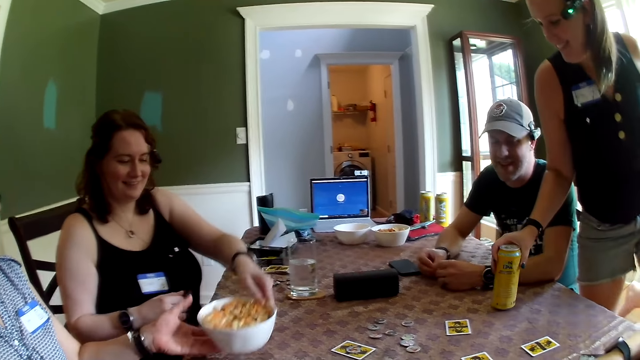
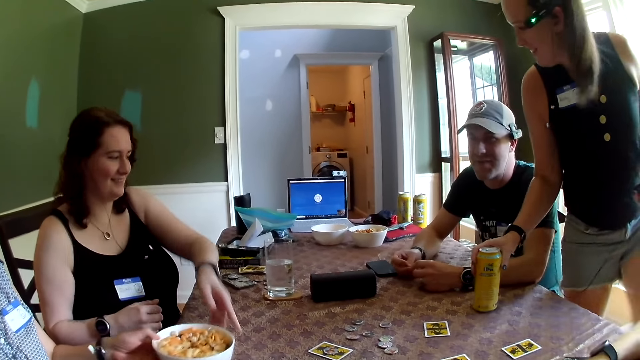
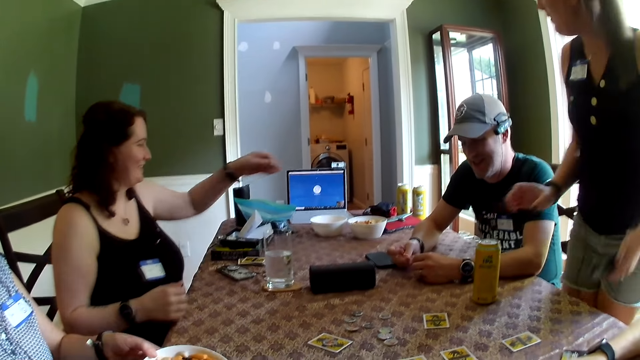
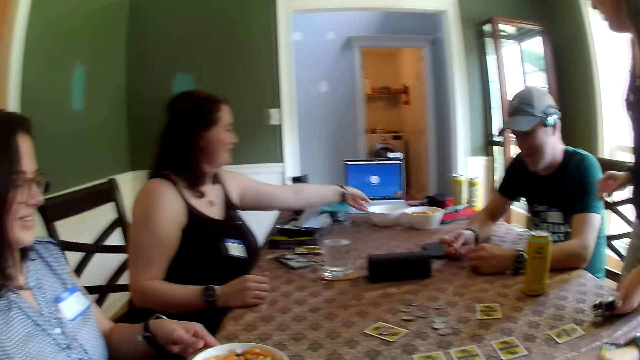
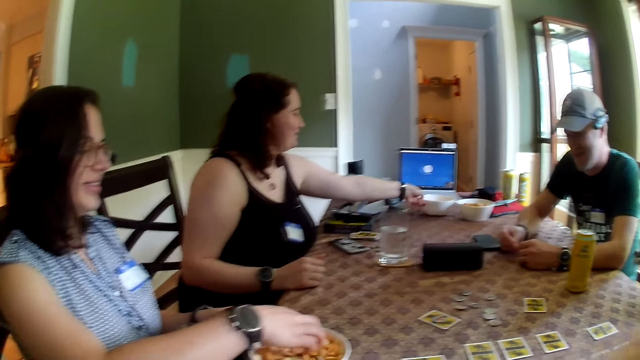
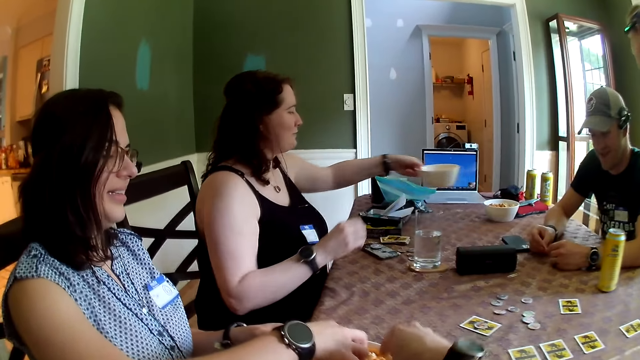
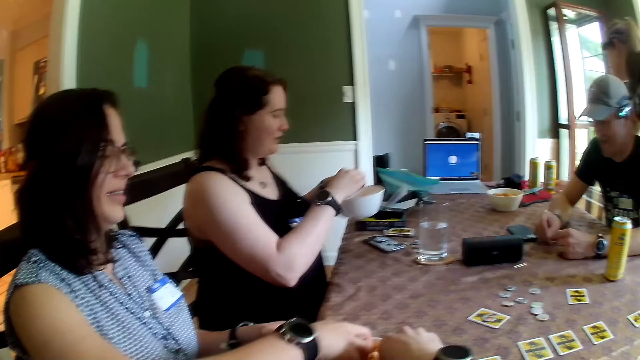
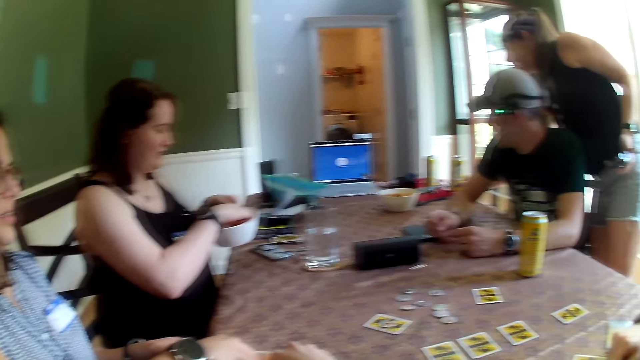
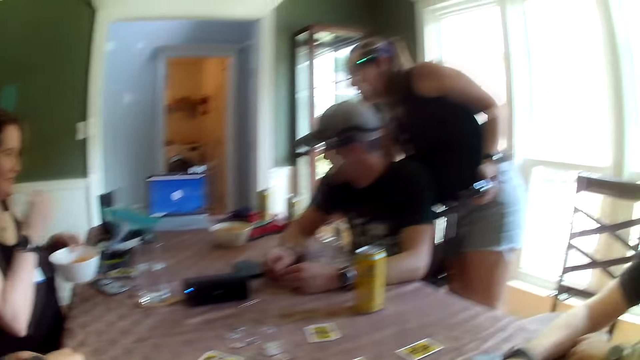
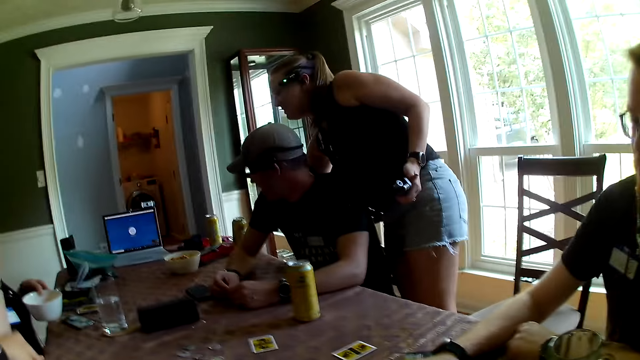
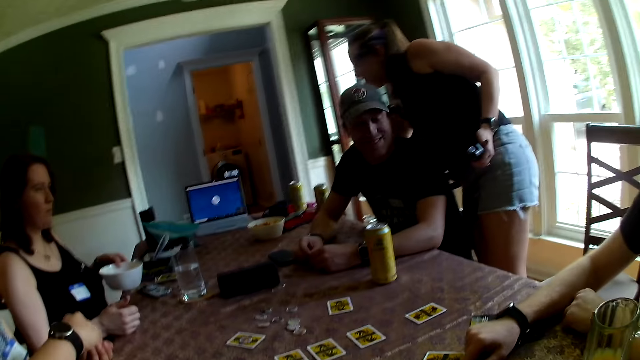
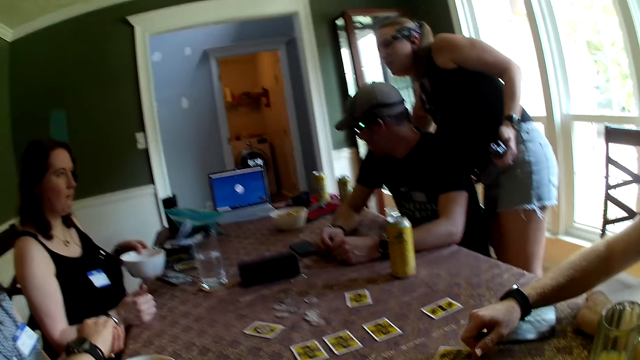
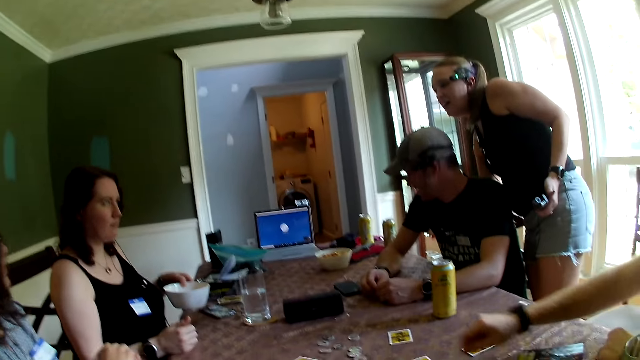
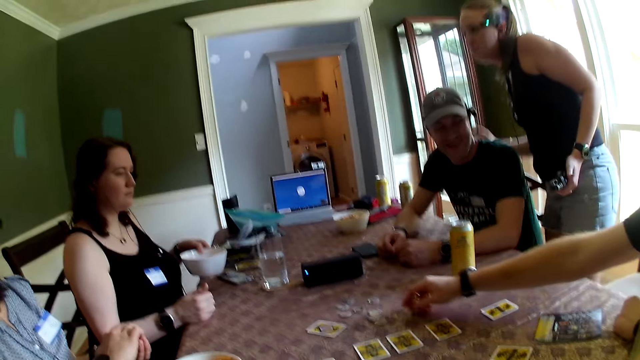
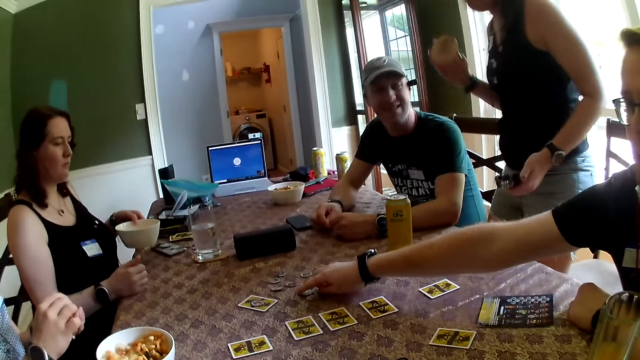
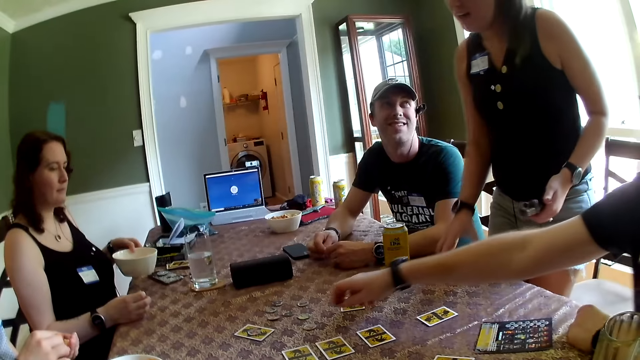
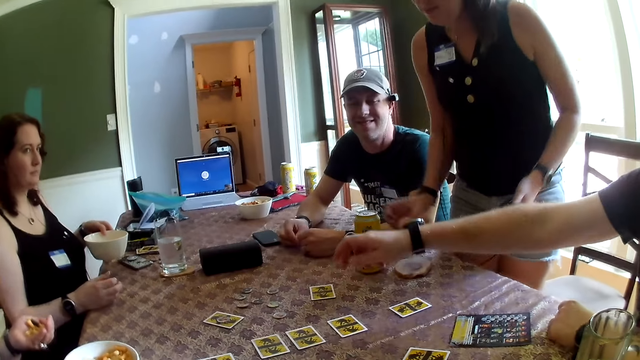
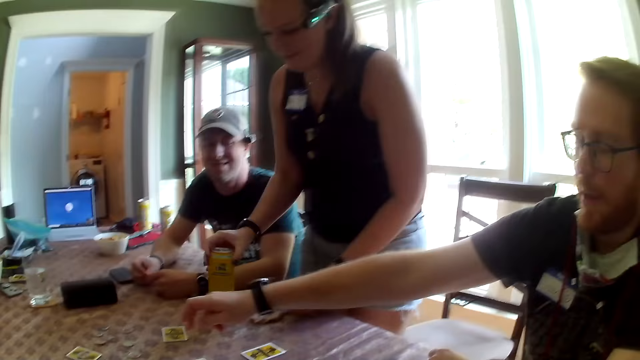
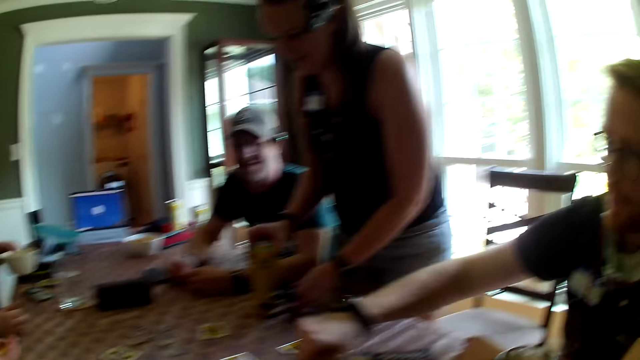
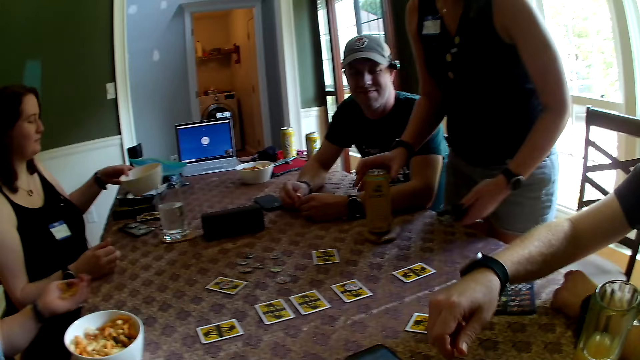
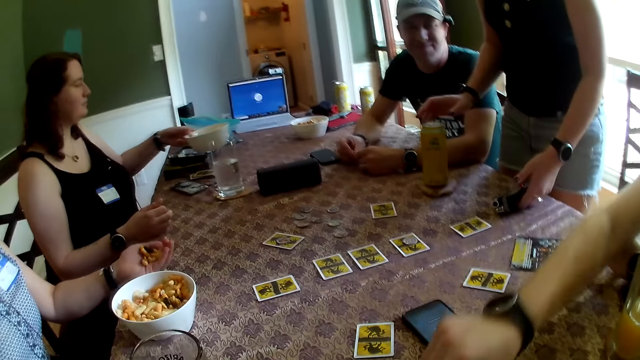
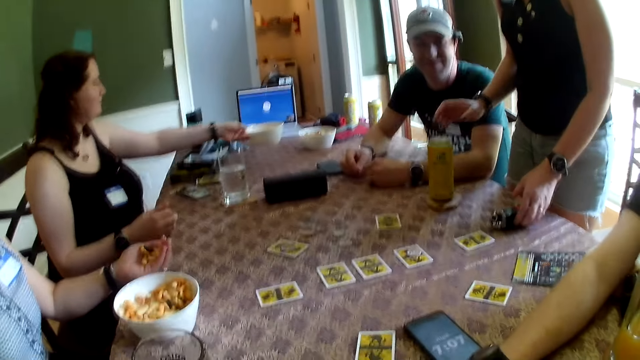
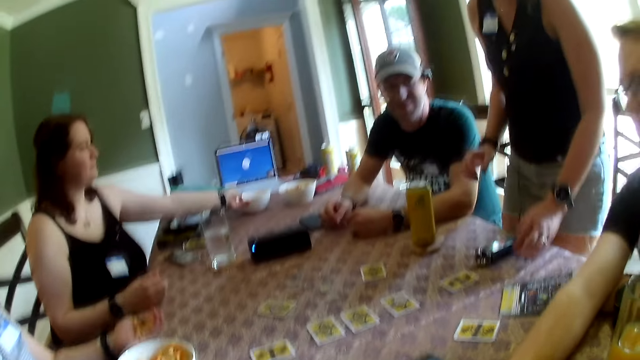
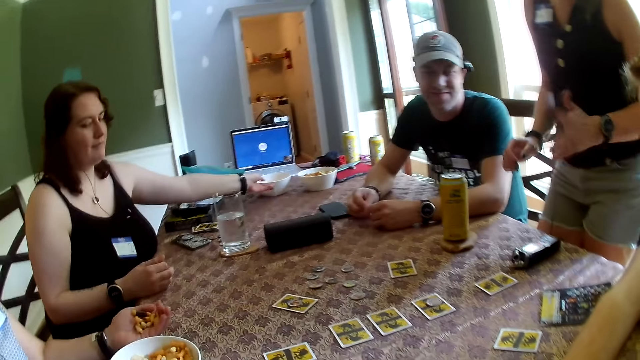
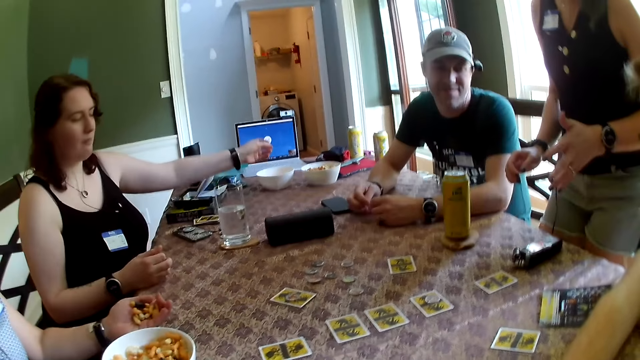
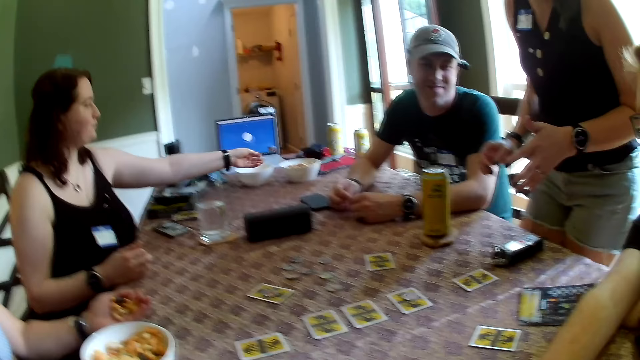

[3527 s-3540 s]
A woman collects the bowl of snacks from another woman with her left hand. The other woman carries a bowl of cheese puffs from the table with her left hand. The other woman picks a cheese puff from the cheese puff bowl in her left hand with her right hand. A man picks a token from the table with his right hand. A third woman places a coaster in her right hand on the table. The third woman carries the can of drink from the table with her right hand. The third woman places the can of drink in her right hand on the coaster on the table. The third woman places a voice recorder in her left hand on the table. The other woman places the cheese puff bowl on the table with her left hand. The third woman converses with the group of people at the table.

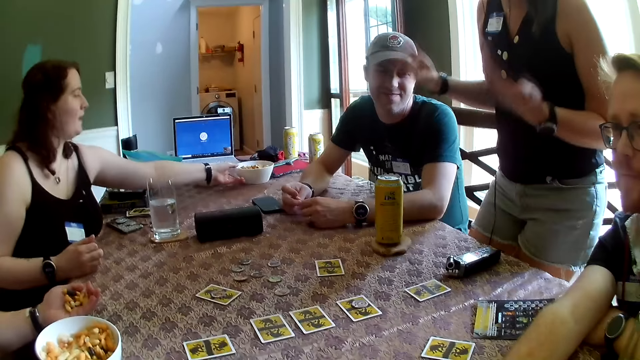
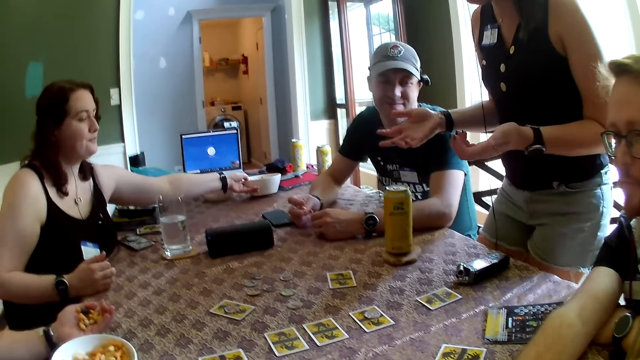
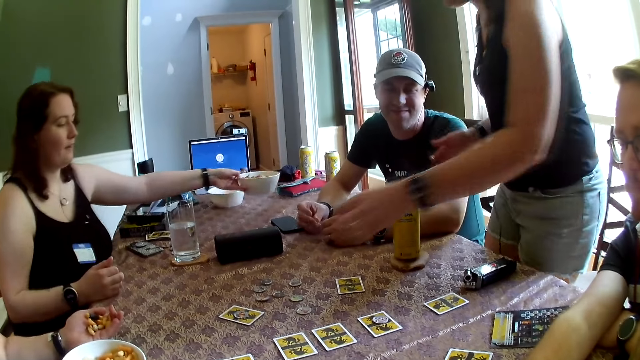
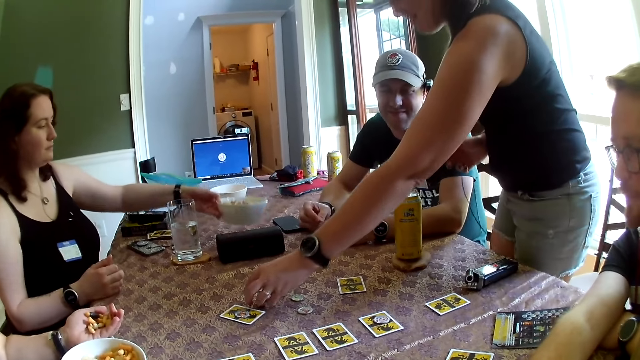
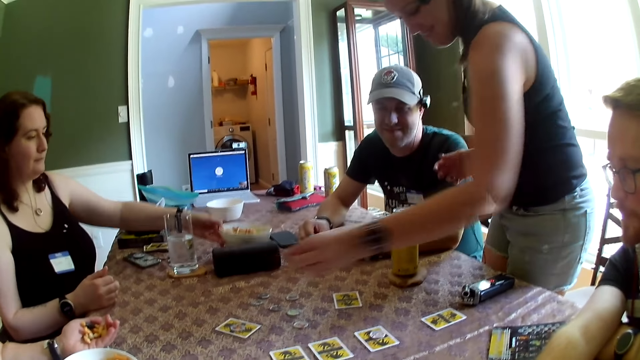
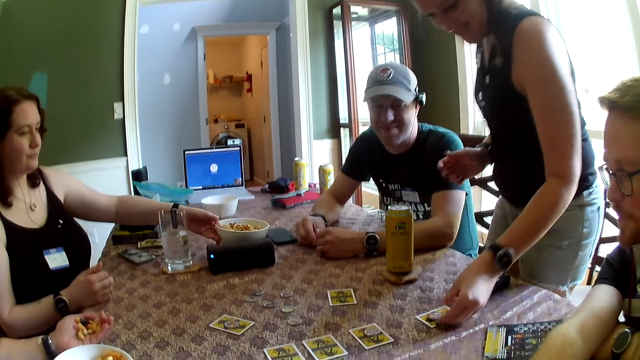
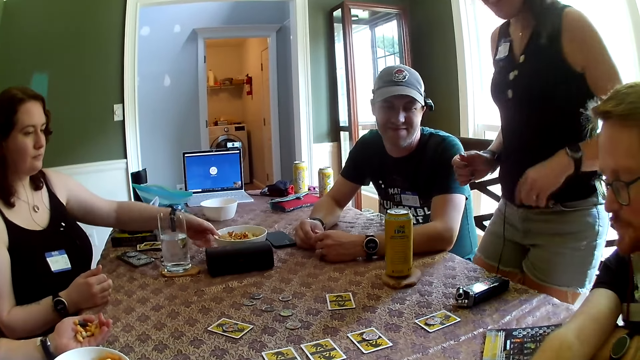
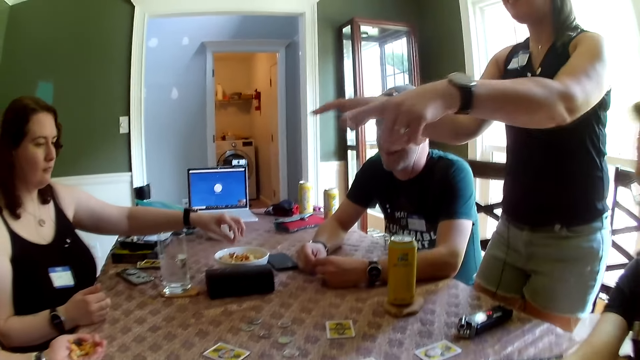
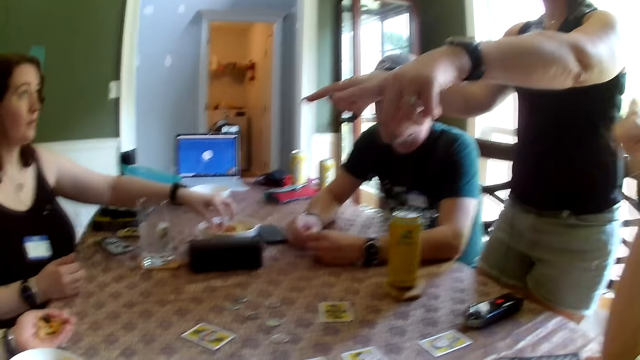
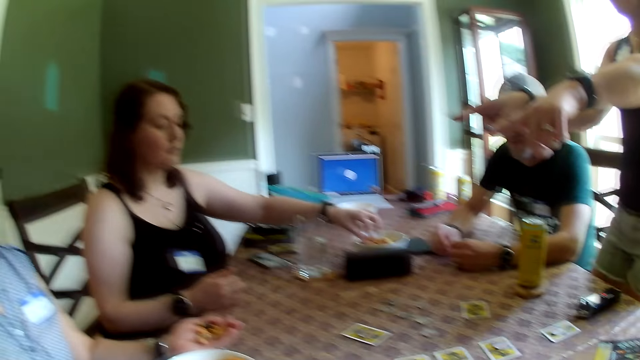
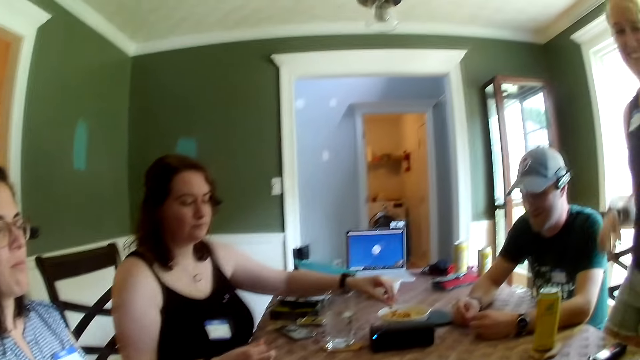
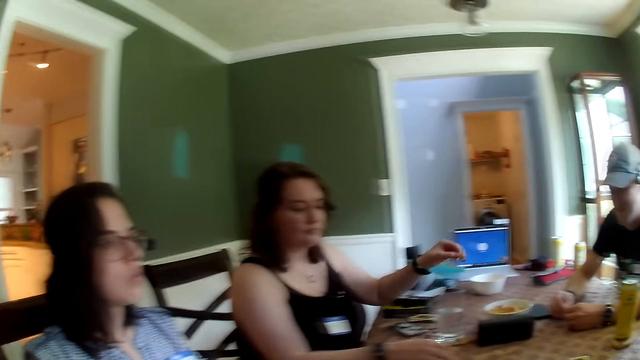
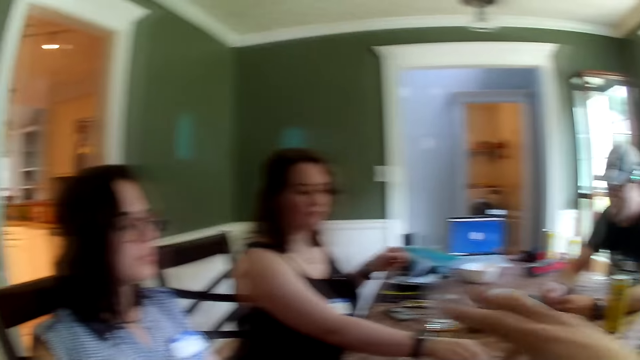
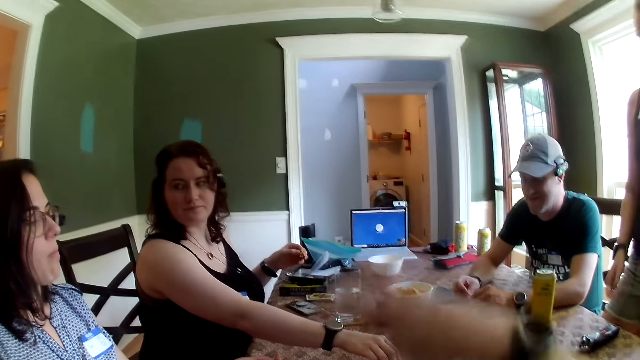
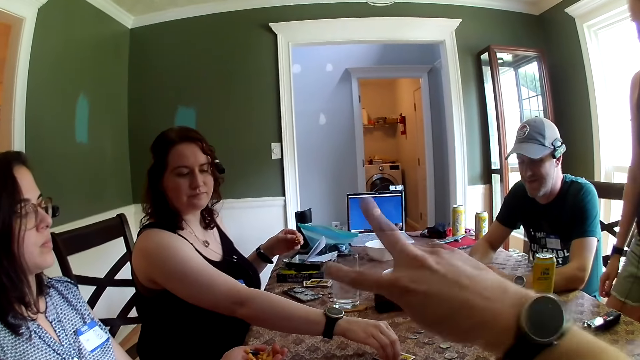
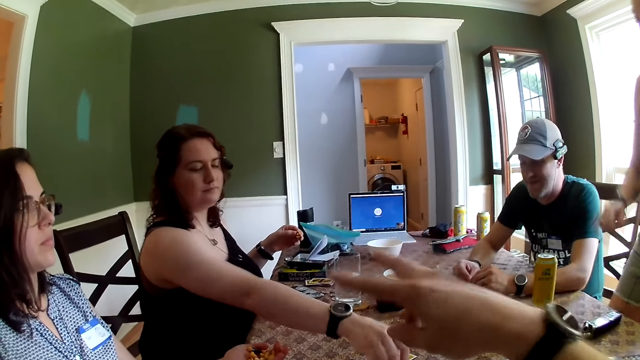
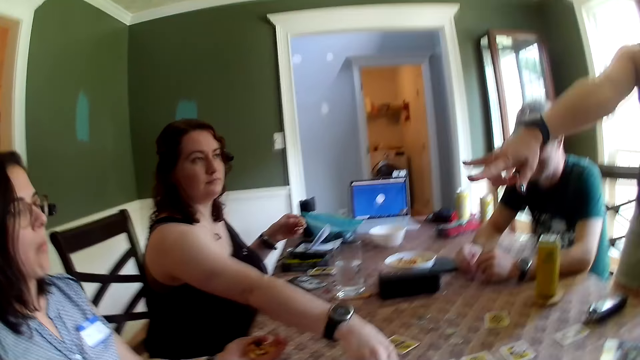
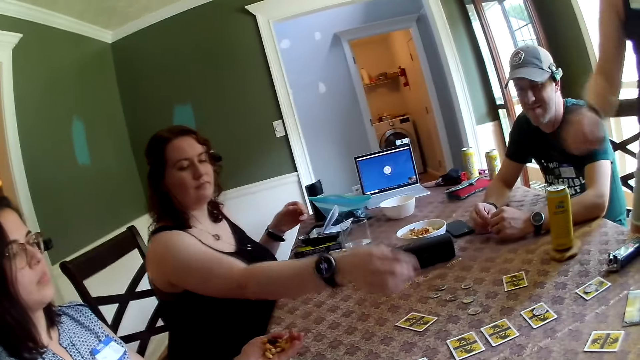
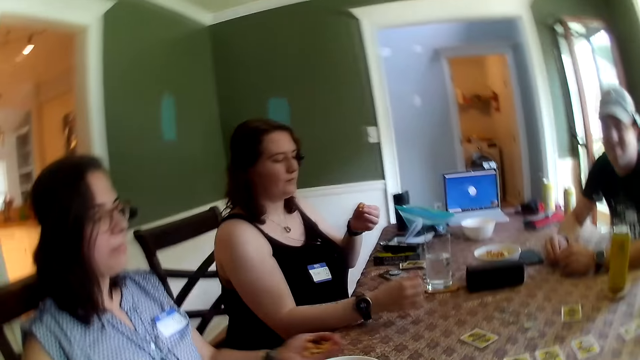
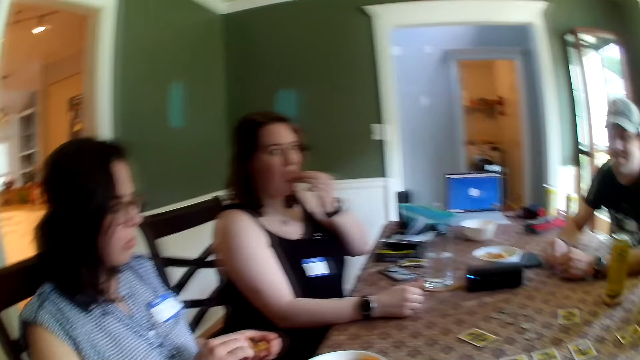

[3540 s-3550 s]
A woman carries a bowl of snacks from the table with her left hand. Another woman picks a token from the table with her left hand. The first woman places the bowl of snacks in her left hand on the table. The other woman places the token in her left hand on a card on the table. The first woman picks a snack from the snack bowl on the table with her left hand. The camera wearer points at the cards. They talk to a girl. The first woman puts the snack in her left hand in her mouth.
